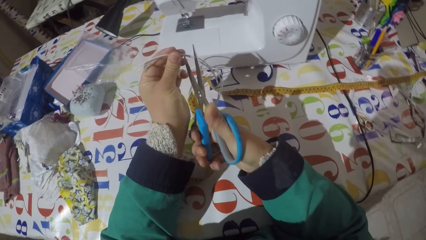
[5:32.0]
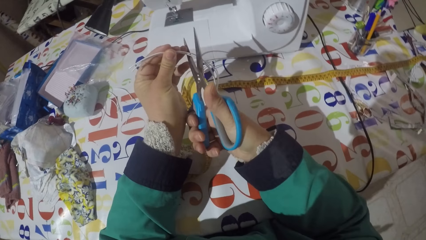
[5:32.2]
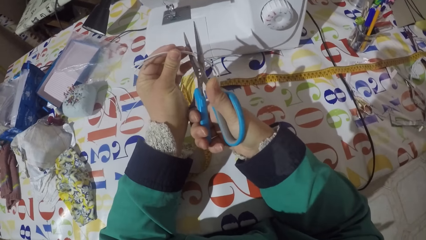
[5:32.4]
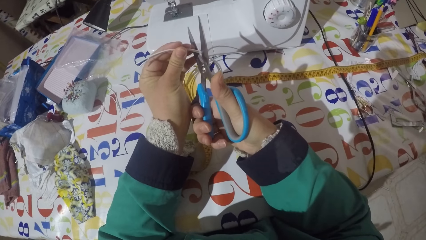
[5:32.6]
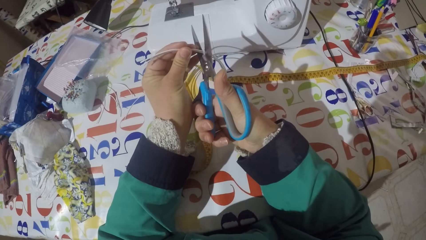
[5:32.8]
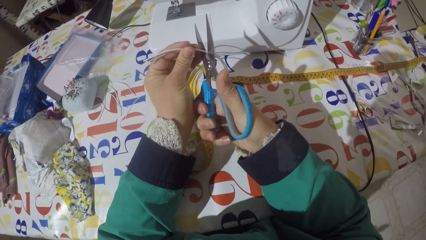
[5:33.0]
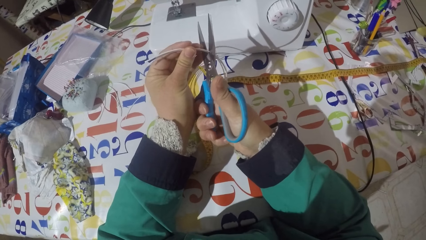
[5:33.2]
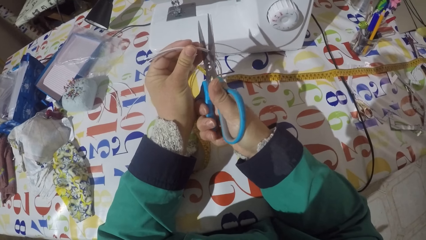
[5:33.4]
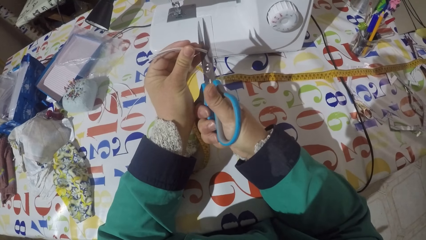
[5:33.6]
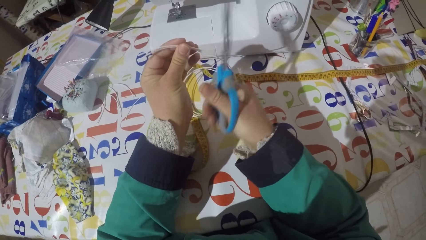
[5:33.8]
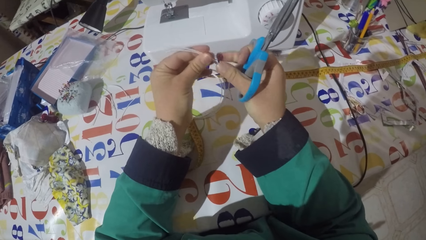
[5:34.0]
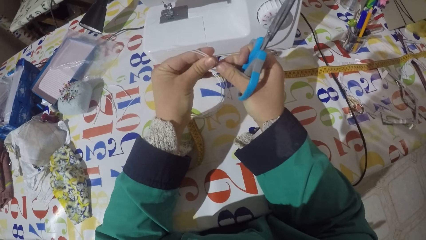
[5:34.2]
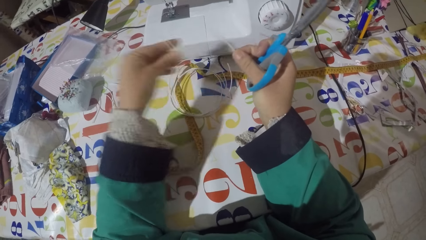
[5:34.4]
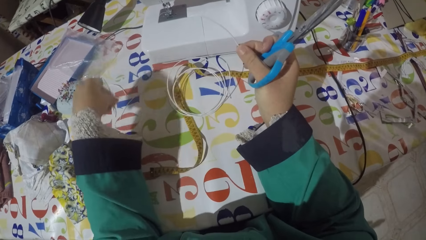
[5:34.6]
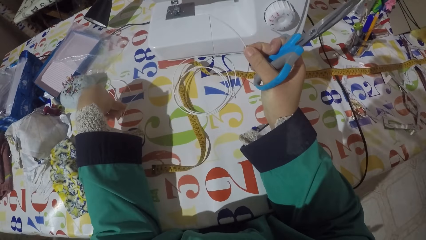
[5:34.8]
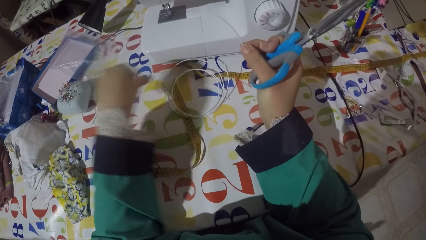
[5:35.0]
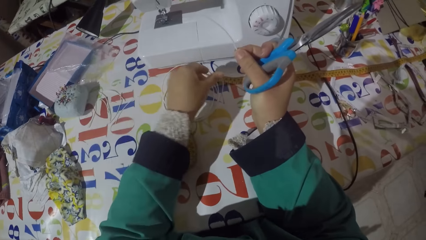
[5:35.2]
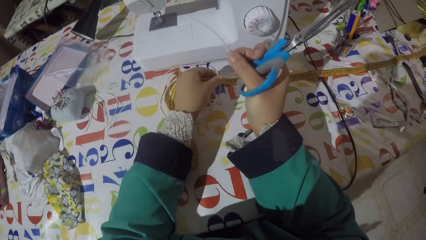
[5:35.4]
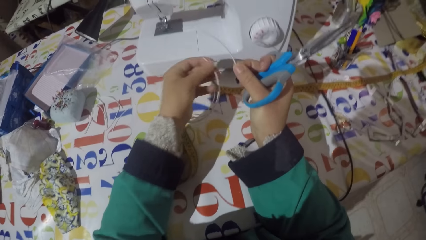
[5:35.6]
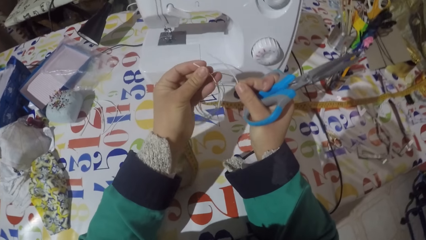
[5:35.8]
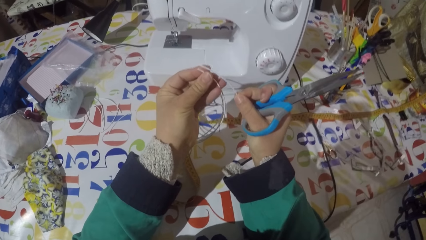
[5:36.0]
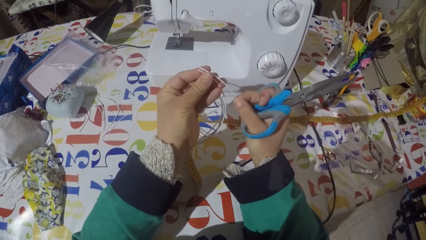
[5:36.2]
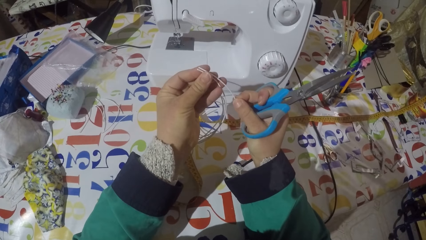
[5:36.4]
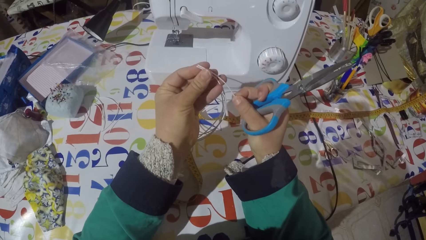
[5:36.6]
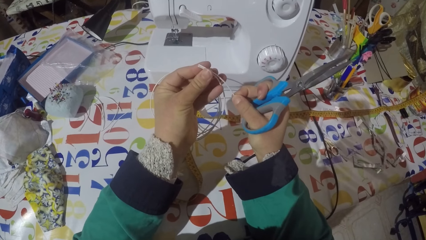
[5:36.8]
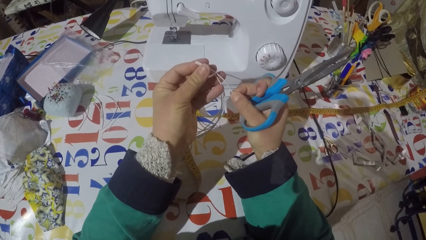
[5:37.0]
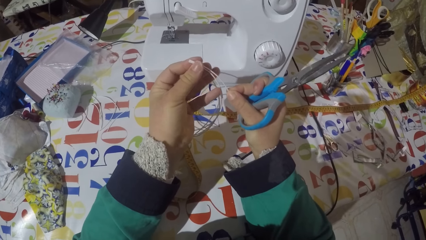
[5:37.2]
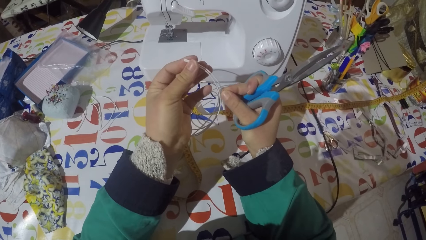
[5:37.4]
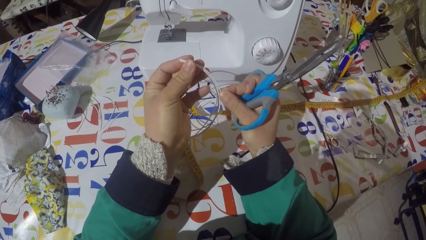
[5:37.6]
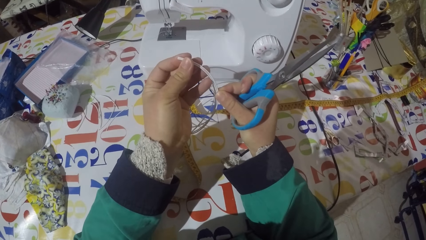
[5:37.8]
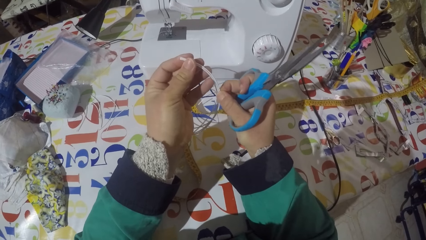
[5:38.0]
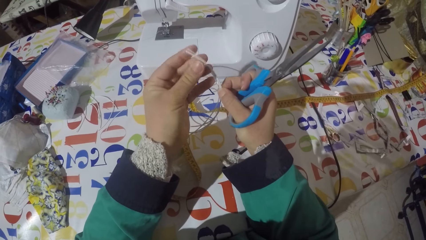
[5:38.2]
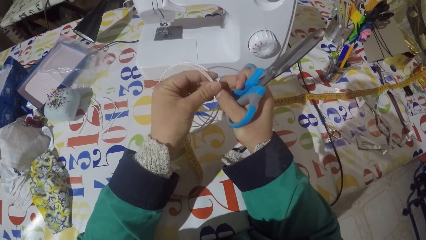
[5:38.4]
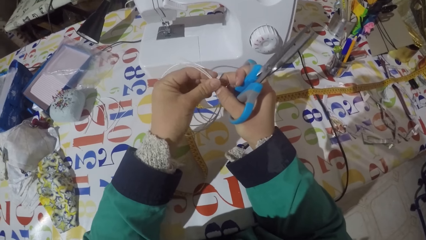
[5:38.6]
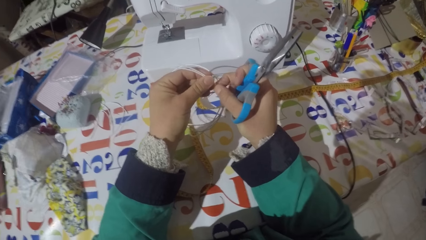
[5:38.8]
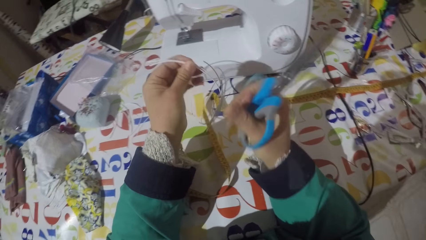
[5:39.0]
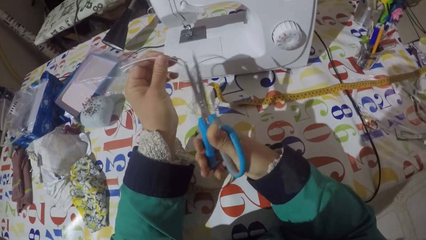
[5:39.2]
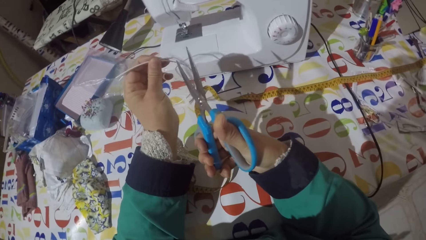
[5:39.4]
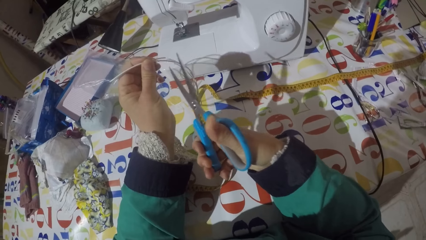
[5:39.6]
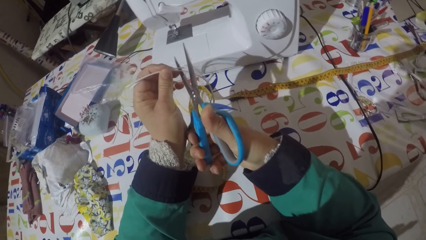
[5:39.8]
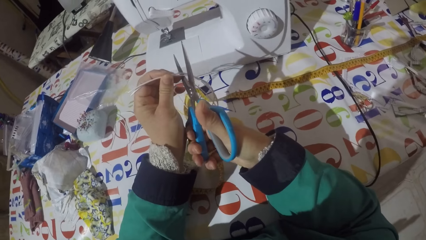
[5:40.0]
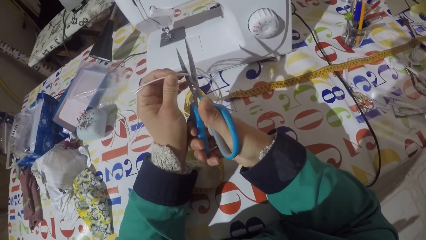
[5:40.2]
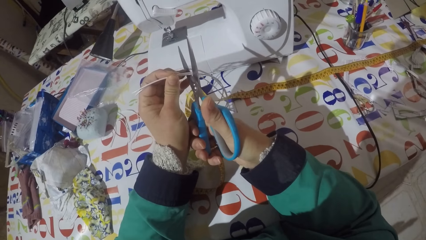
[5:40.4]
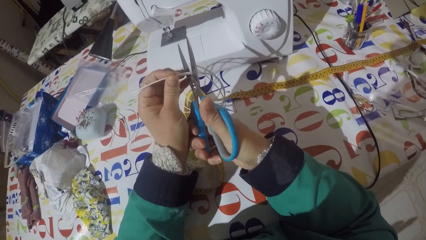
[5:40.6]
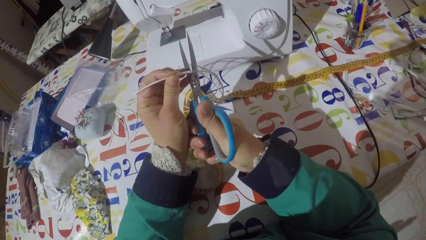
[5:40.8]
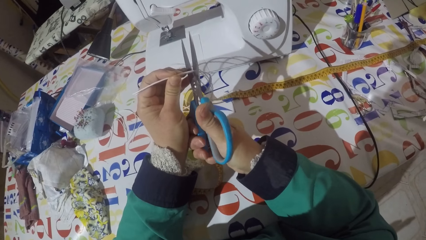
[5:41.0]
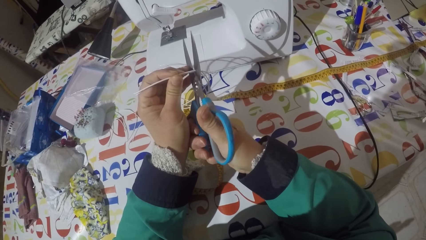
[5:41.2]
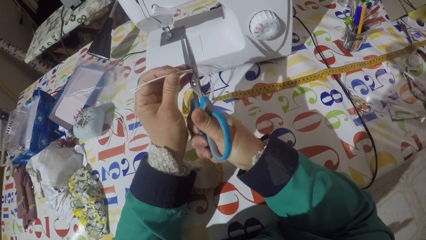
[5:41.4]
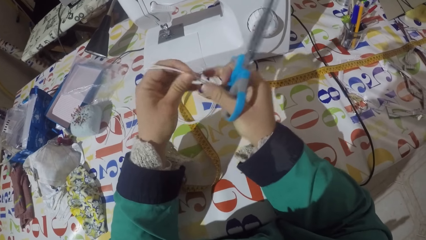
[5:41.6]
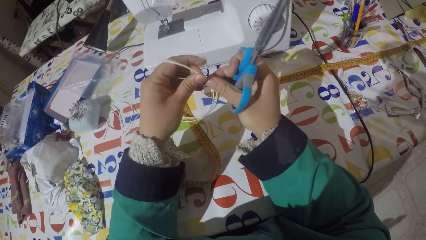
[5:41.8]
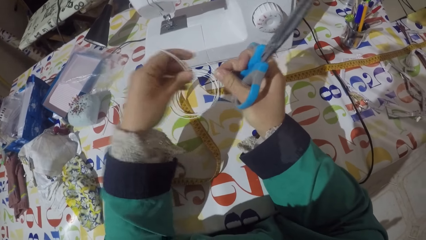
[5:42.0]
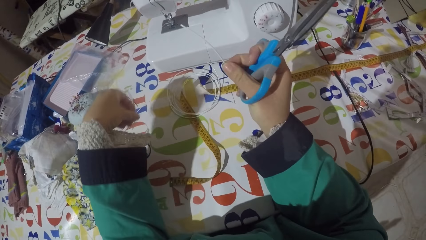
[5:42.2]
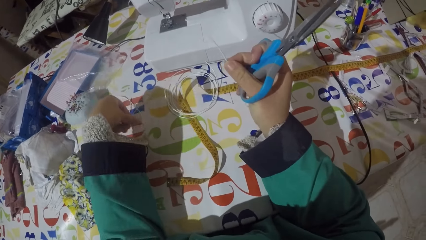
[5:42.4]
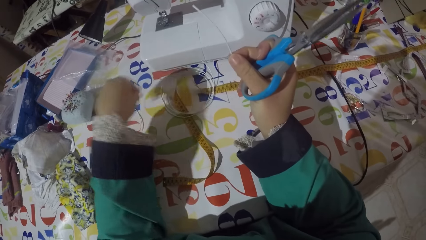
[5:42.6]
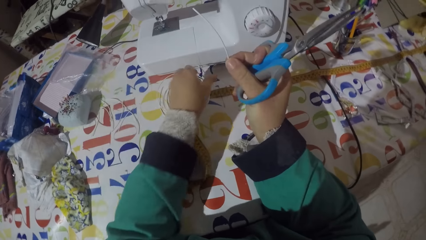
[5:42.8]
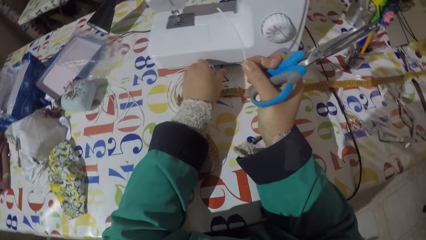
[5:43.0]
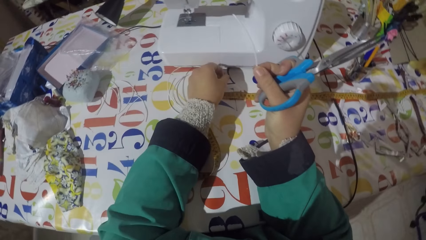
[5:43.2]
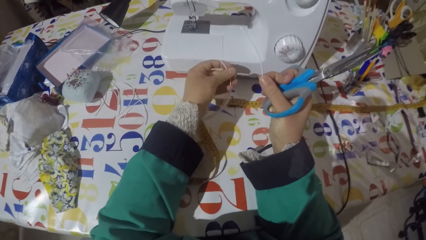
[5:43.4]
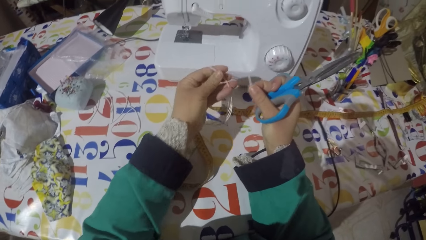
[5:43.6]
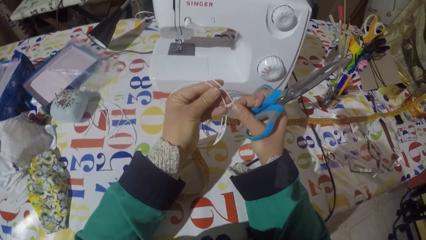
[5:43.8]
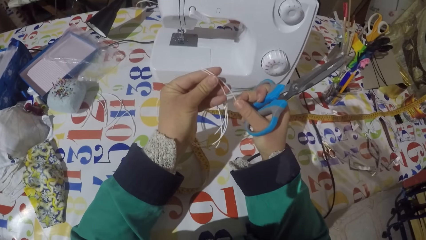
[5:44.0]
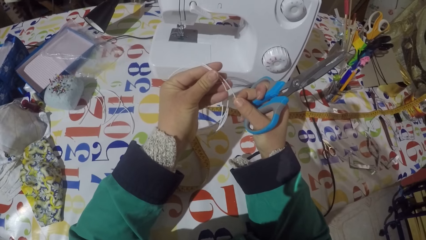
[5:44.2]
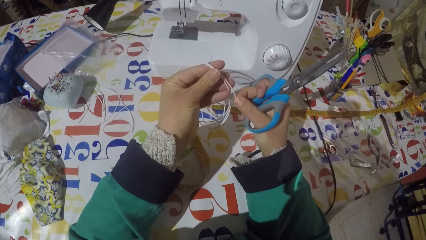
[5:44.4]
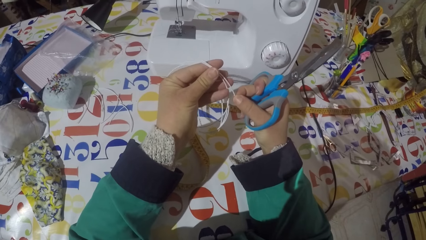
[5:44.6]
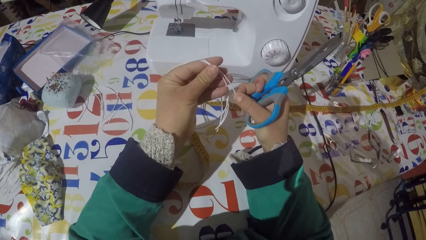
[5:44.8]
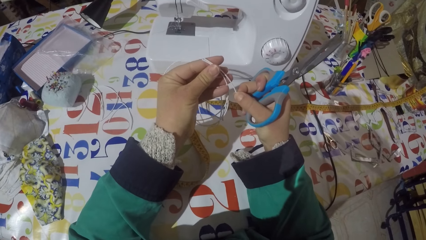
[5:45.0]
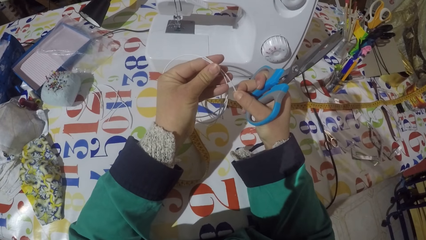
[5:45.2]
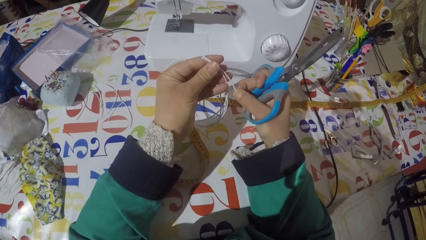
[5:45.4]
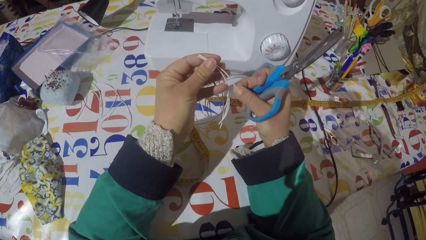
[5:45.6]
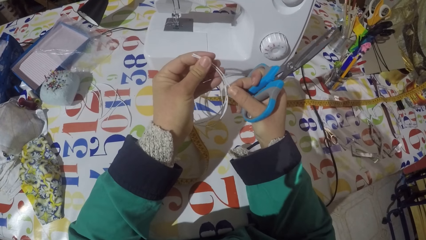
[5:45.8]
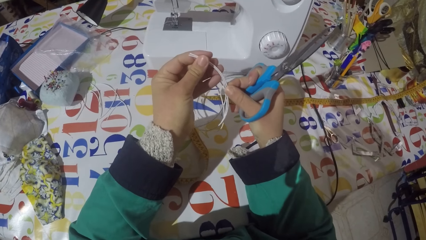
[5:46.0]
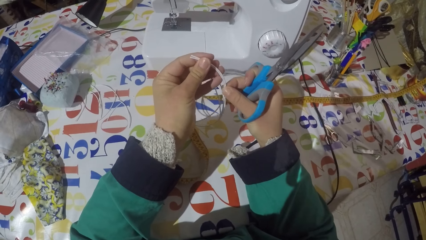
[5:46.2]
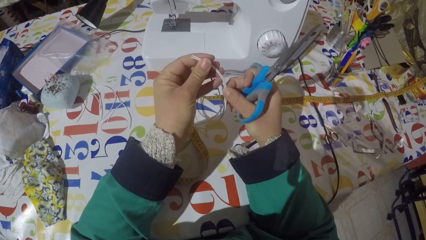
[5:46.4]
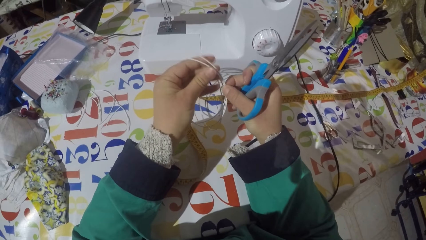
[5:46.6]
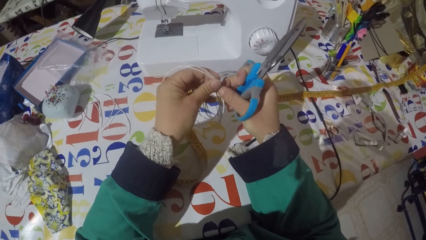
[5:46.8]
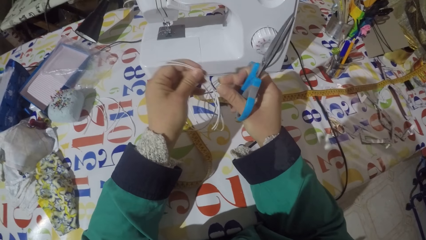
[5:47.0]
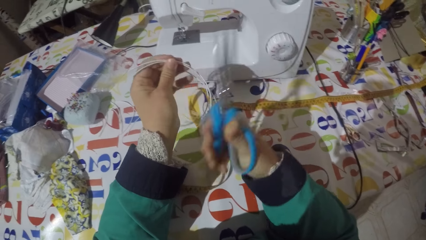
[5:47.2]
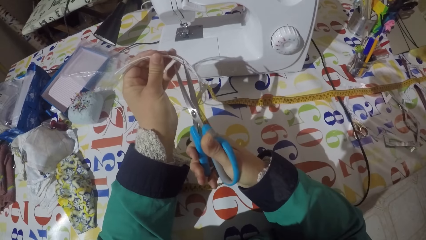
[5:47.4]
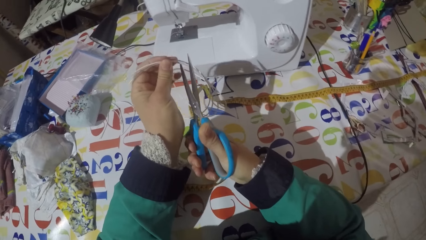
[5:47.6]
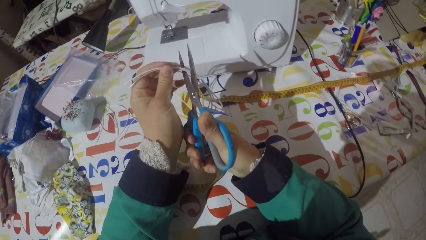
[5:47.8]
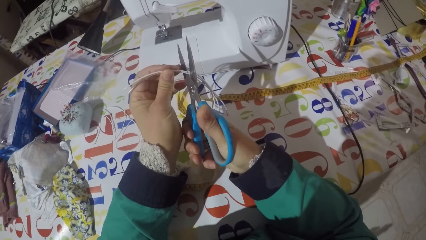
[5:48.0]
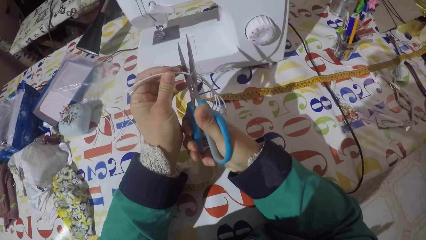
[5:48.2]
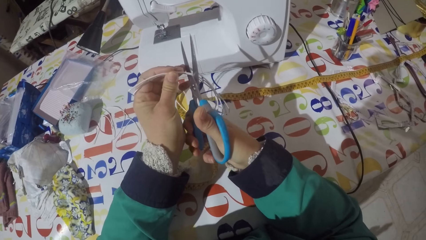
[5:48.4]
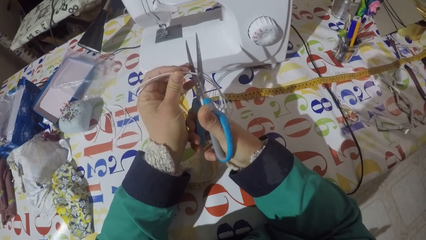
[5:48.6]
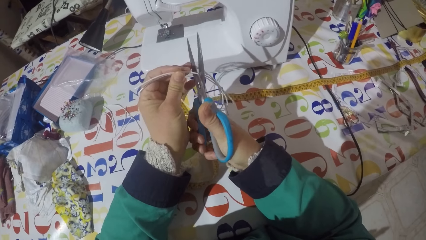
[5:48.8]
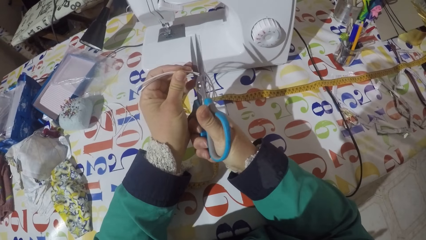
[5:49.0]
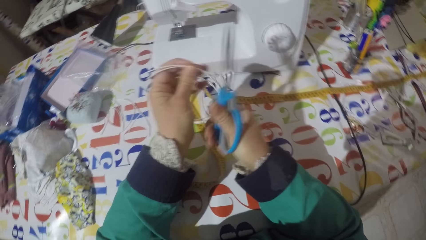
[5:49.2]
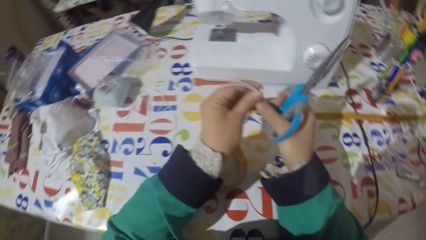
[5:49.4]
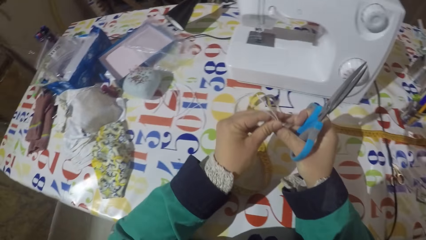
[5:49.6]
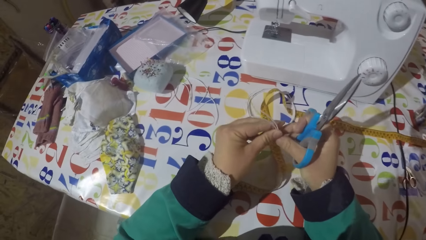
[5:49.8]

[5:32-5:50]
The camera wearer cuts the wire with the scissors. He holds the piece of wire with his right hand. He puts the piece of wire on the table, holds the pair of scissors and picks up the wire from the table. He holds the pair of scissors. He holds the piece of wire against the wire with both hands. He cuts the wire with the scissors. He holds the piece of wire with his right hand, holds the pair of scissors, cuts the strip with the pair of scissors, puts the piece of wire on the table and picks up the wire from the table. He holds the pair of scissors and holds the piece of wire against the wire with both hands. He cuts the wire with the scissors.
